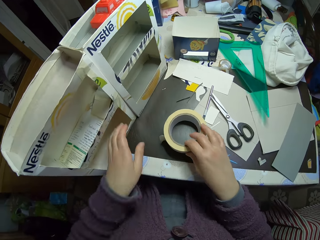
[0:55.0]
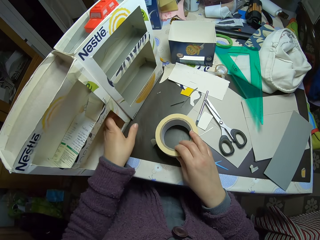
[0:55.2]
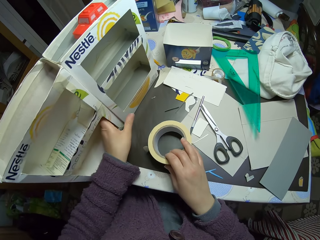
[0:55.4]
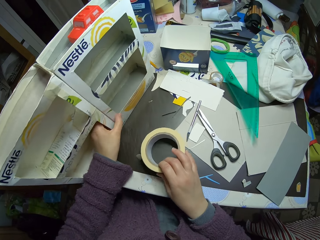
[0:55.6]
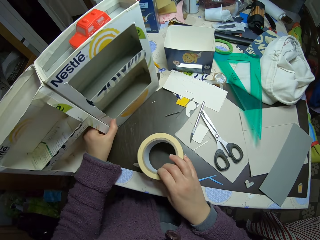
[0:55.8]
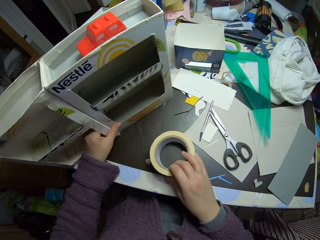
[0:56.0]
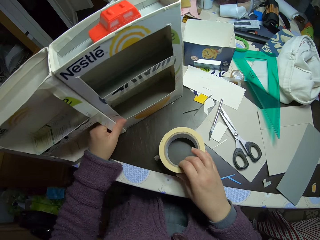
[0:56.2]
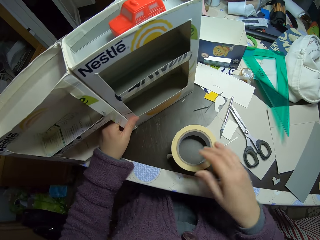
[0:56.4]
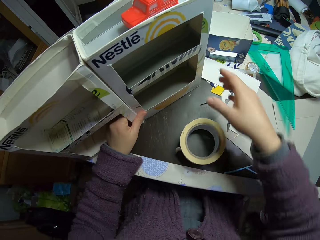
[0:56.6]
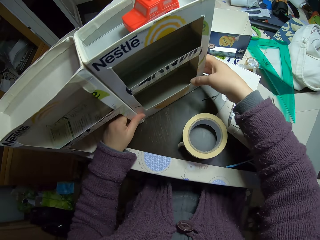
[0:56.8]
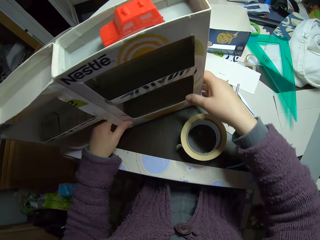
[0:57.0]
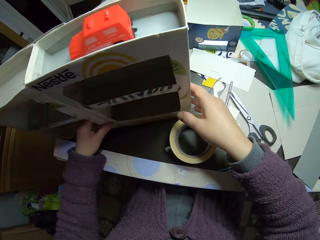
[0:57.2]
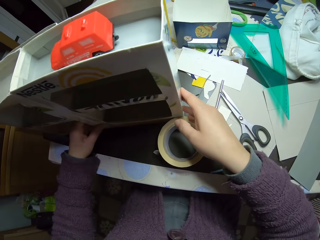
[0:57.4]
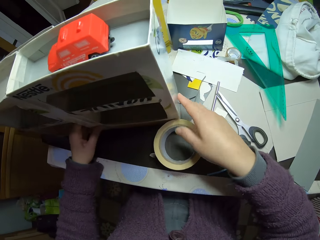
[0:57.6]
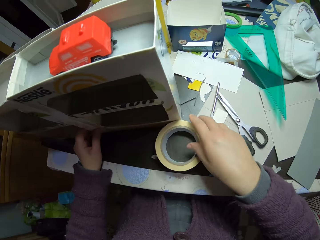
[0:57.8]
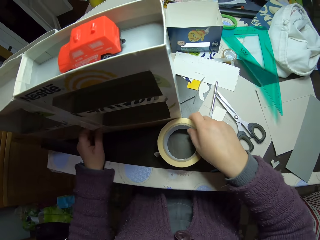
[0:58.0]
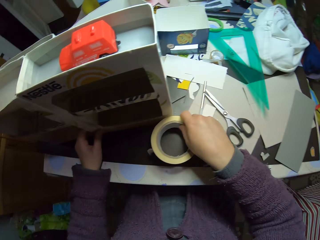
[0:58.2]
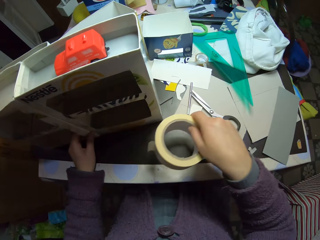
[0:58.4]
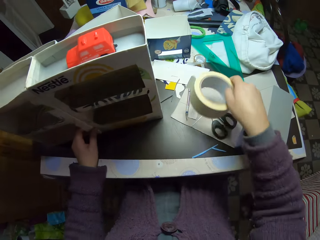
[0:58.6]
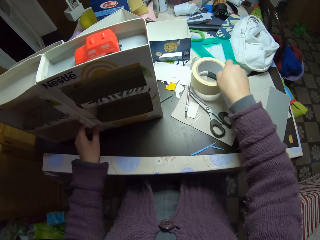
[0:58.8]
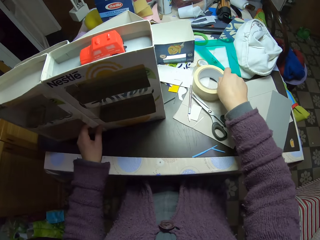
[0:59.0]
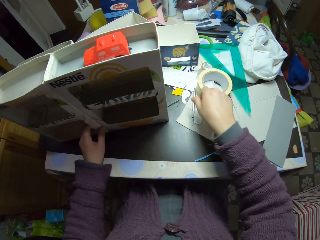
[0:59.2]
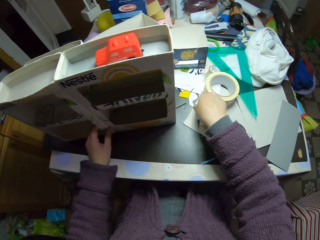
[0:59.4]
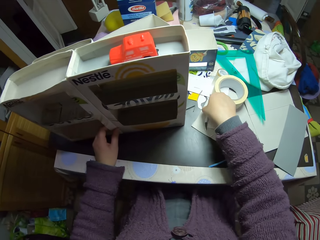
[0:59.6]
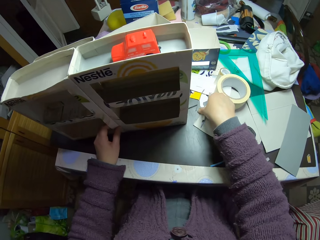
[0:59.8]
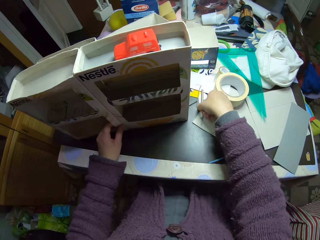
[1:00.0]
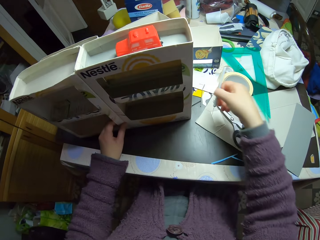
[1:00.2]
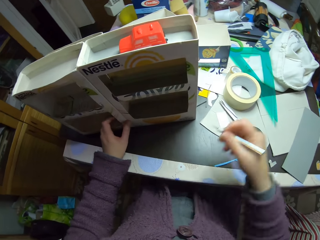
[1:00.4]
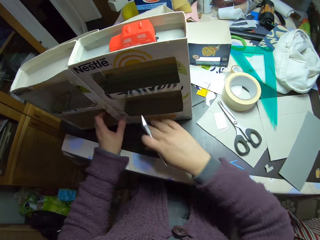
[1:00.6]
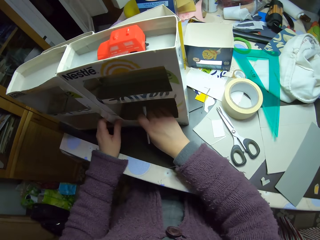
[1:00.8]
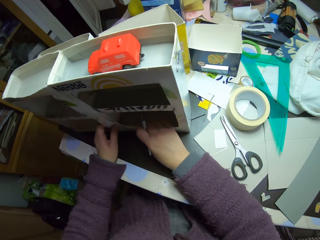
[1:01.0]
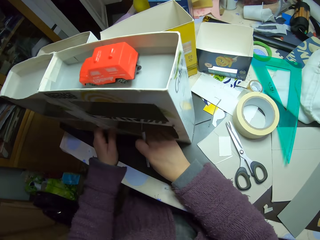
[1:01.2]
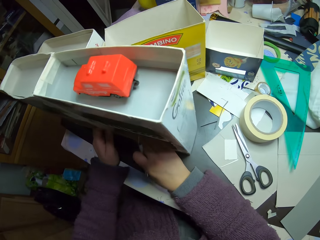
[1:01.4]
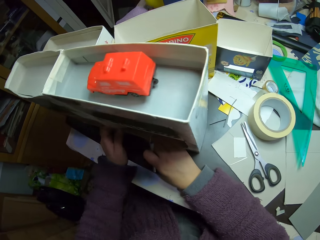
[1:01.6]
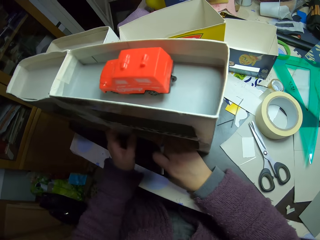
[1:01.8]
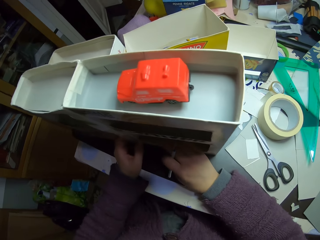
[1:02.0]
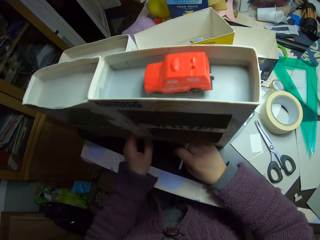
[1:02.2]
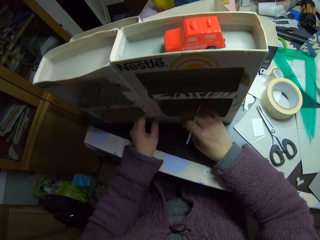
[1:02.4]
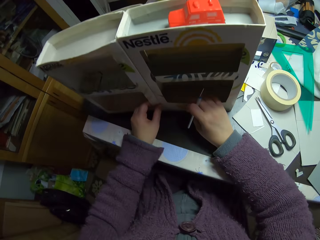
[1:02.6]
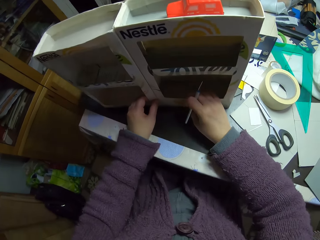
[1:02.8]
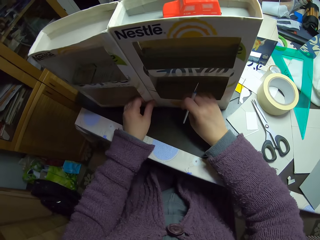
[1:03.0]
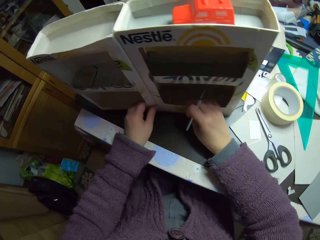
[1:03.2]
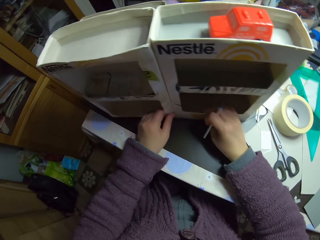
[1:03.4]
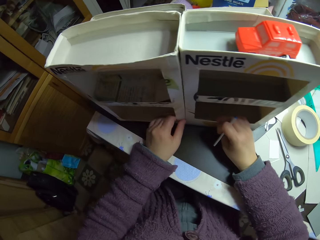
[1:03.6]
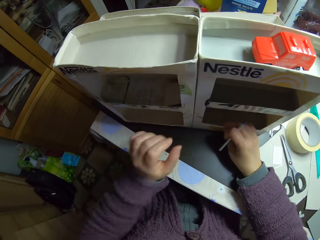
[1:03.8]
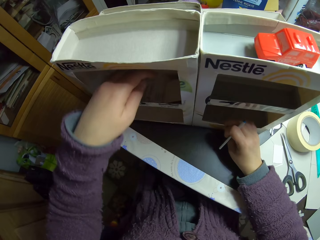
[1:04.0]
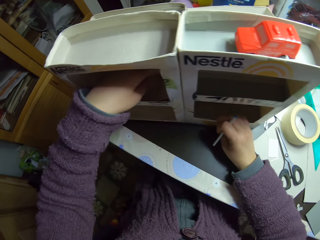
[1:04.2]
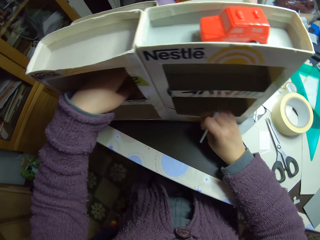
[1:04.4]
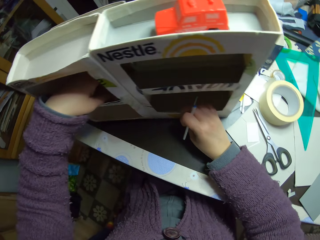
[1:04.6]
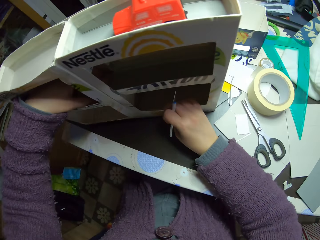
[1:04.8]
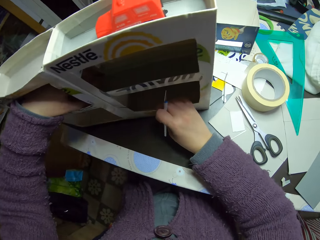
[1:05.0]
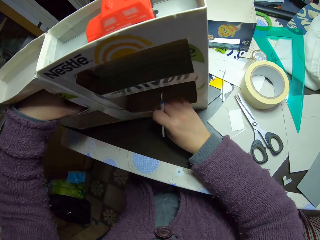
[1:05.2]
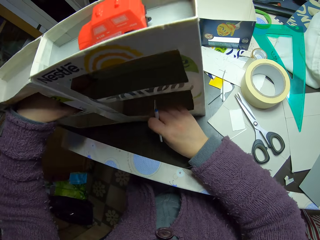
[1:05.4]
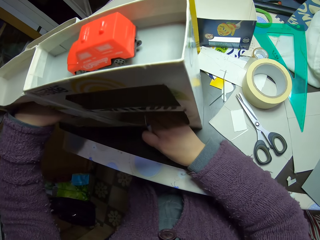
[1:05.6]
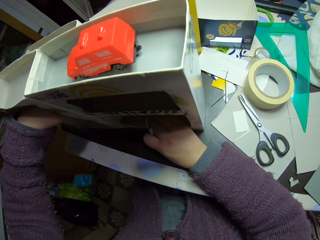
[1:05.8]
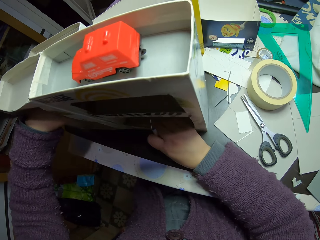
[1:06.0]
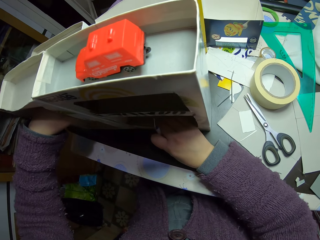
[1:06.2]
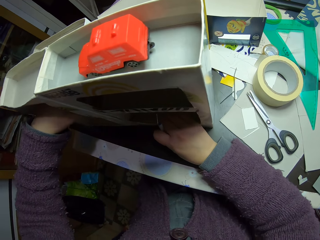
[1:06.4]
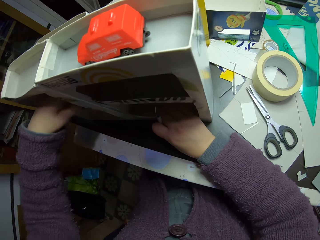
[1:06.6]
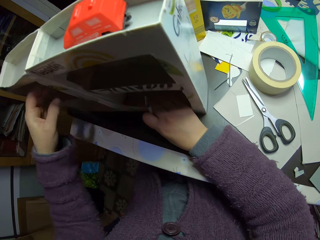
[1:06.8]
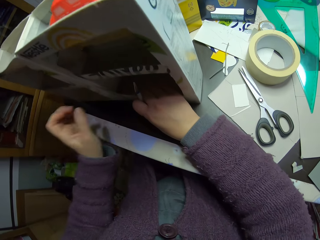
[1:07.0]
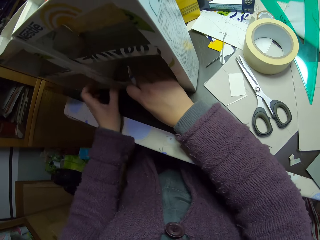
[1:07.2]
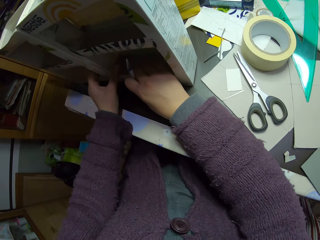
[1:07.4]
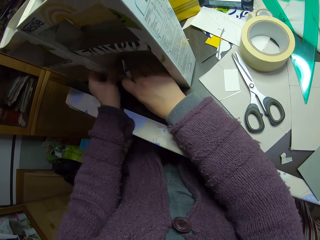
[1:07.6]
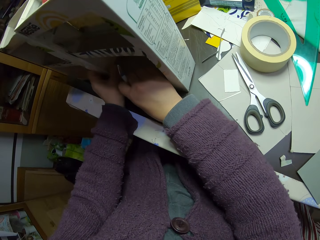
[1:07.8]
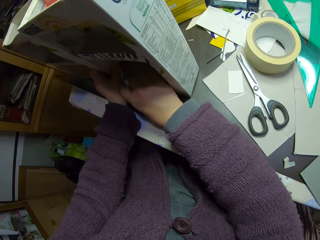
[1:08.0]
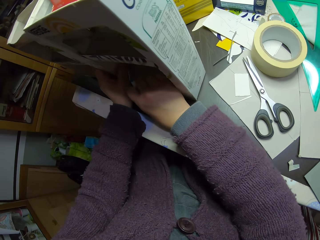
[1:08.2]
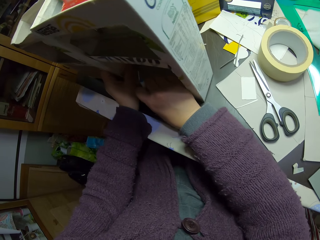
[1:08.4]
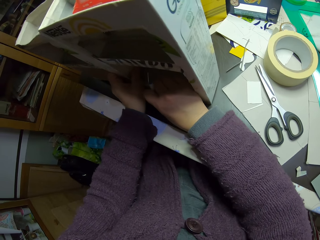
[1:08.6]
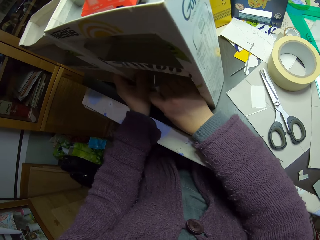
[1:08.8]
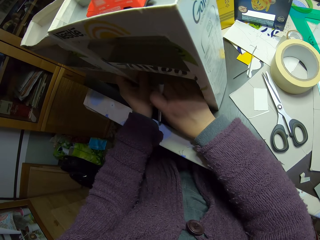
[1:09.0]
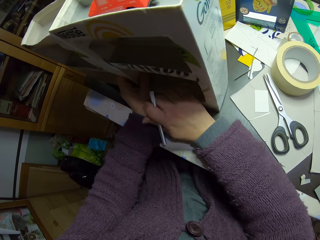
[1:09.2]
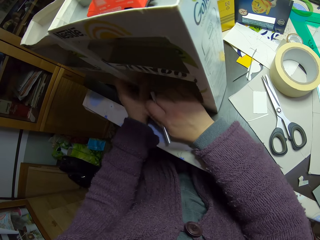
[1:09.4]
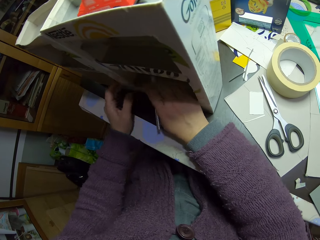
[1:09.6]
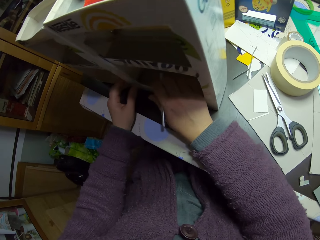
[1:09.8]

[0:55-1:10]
The camera wearer turns the carton. He holds the masking tape on the table with his right hand. He adjusts the carton craft with his left hand. He removes his hand from the masking tape. He adjusts the carton craft with both his hands. He replaces the position of the masking tape. He holds the tape and places the tape on the table. He picks a utility knife on the table with his right hand. He looks at the carton. He holds something. He looks at the carton.

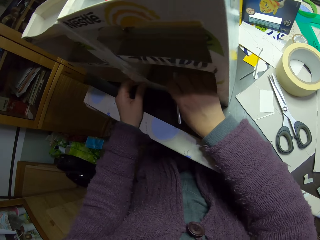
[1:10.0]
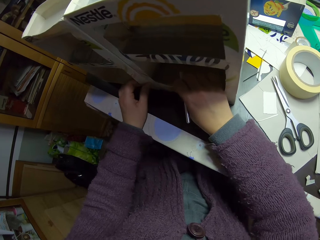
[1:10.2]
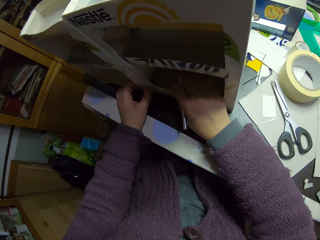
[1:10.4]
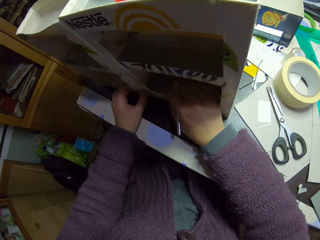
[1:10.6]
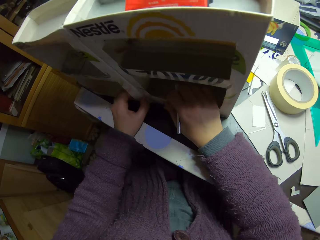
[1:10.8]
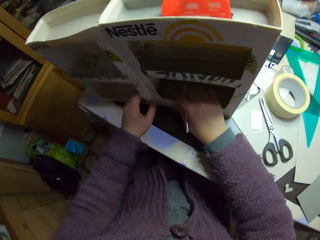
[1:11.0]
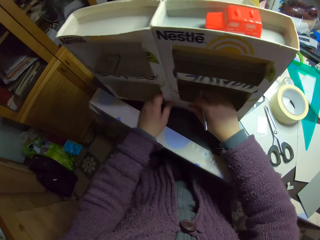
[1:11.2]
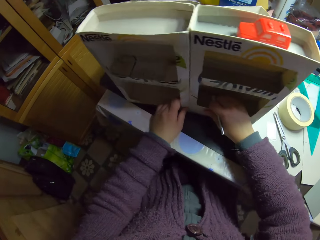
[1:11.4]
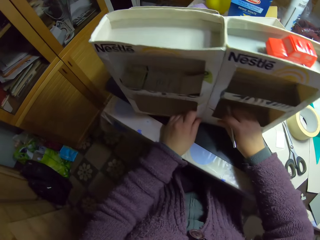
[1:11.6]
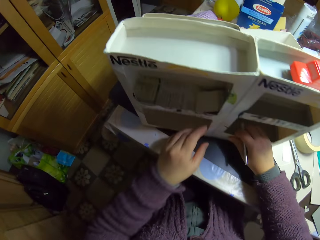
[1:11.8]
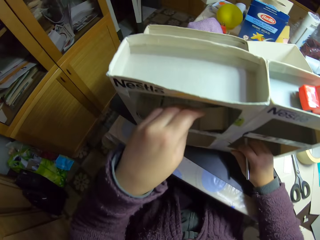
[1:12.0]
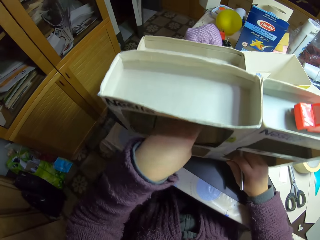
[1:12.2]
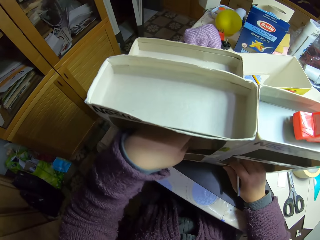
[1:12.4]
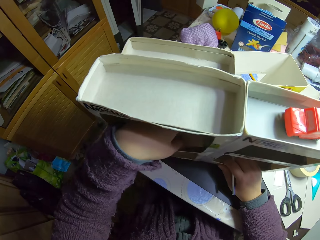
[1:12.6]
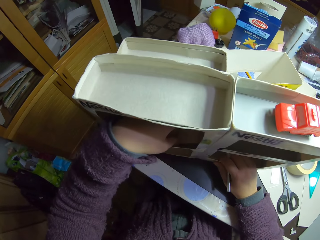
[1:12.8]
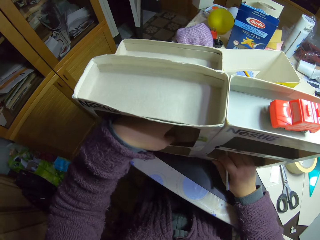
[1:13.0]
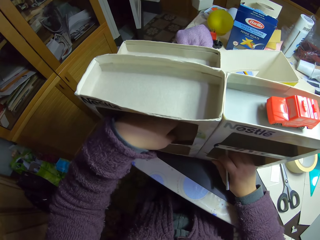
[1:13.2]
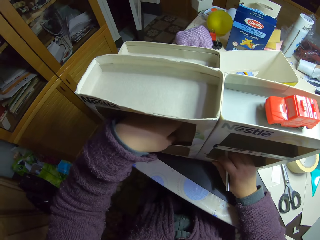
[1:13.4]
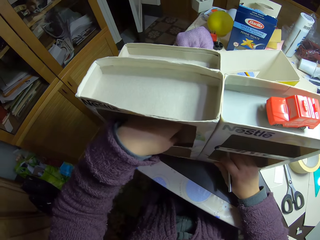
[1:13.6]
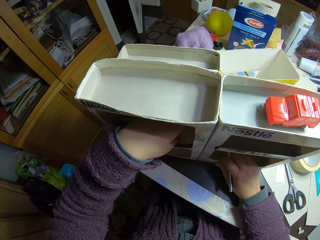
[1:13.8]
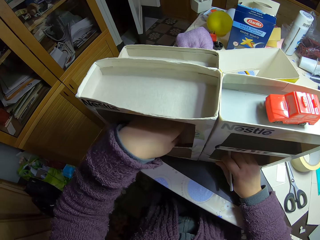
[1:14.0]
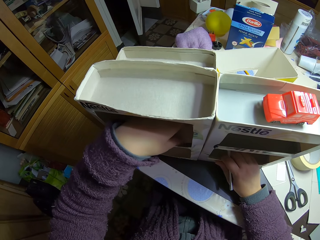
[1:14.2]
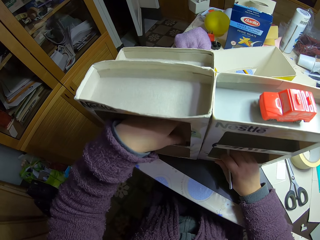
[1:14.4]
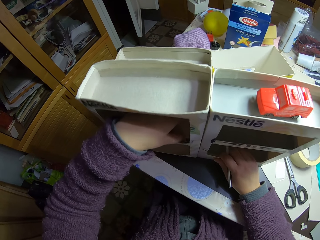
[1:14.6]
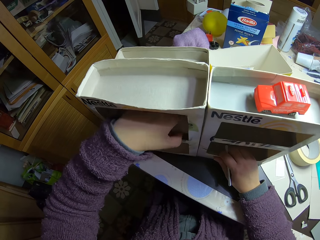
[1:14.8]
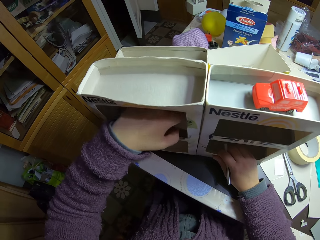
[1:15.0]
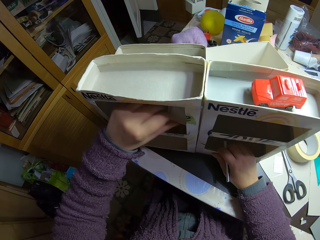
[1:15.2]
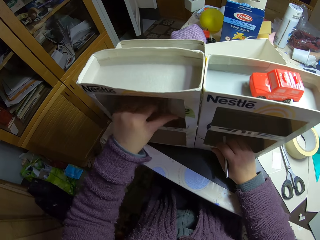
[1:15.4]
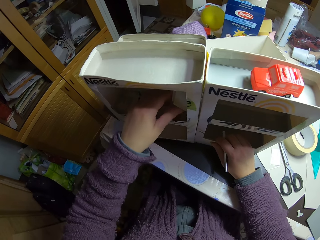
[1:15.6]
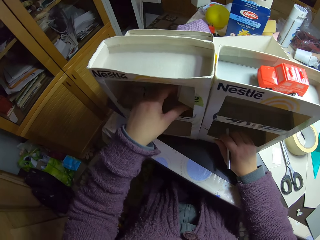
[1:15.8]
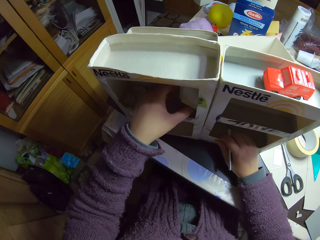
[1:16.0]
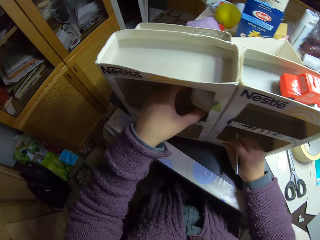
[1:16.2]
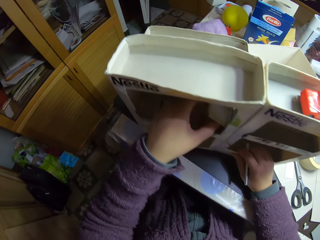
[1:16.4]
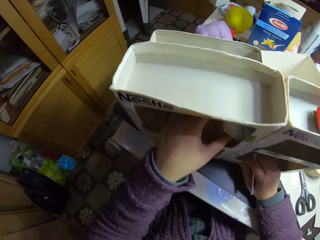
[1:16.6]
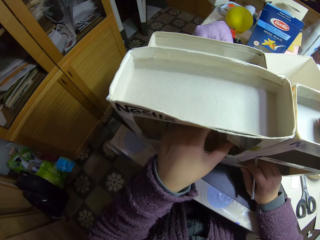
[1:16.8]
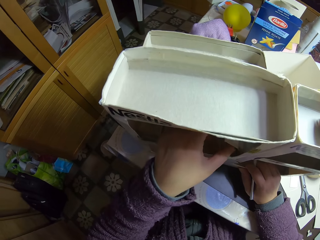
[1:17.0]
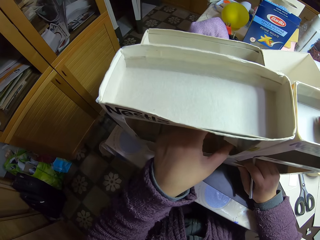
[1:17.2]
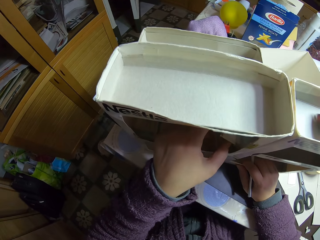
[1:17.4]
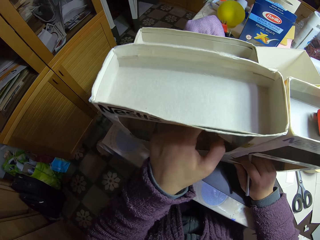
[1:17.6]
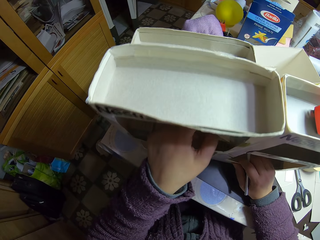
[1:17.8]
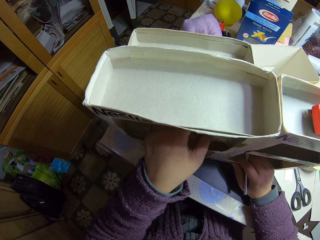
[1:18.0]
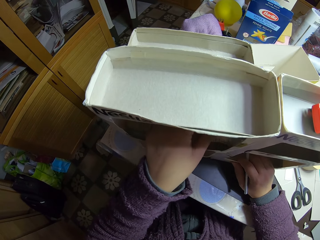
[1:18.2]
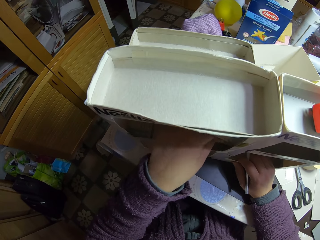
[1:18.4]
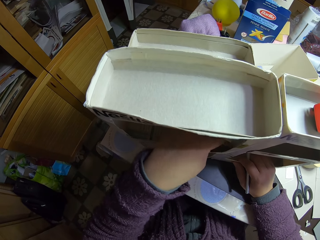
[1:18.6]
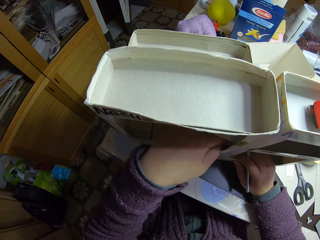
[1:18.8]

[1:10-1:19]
The camera wearer holds something.
